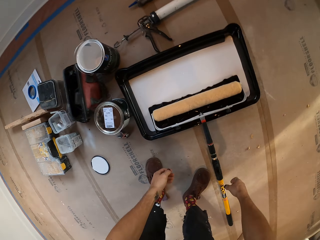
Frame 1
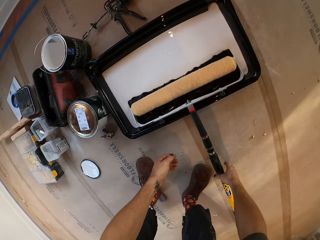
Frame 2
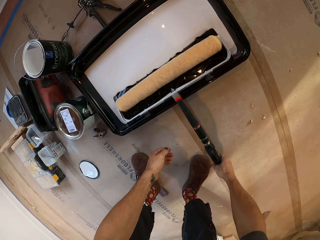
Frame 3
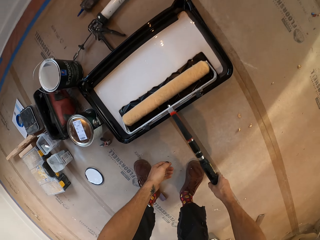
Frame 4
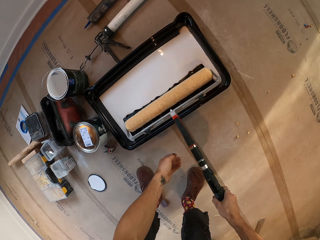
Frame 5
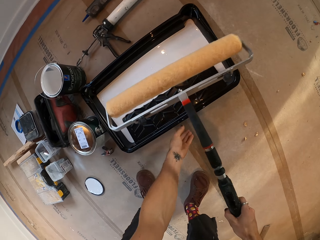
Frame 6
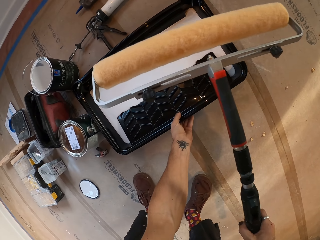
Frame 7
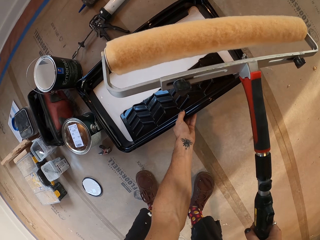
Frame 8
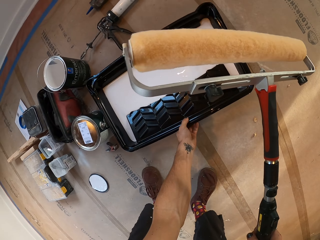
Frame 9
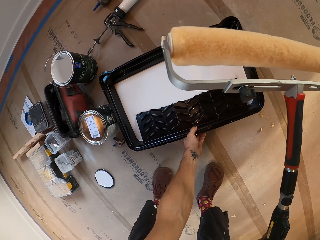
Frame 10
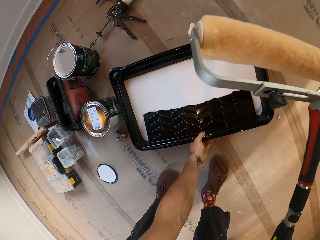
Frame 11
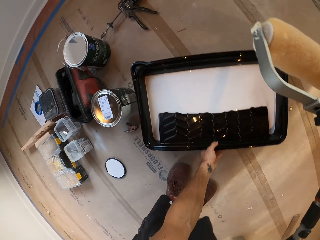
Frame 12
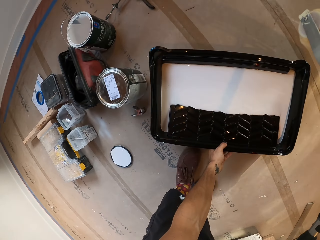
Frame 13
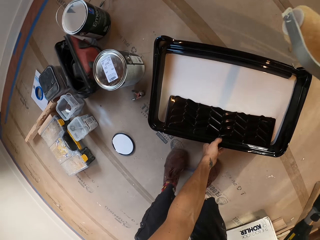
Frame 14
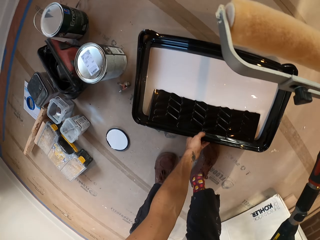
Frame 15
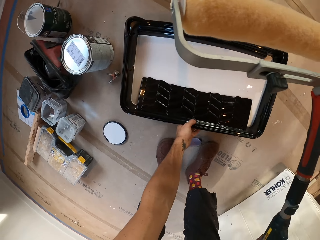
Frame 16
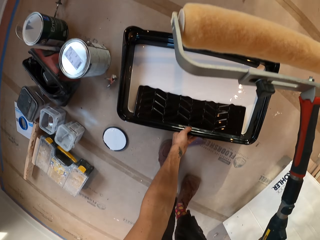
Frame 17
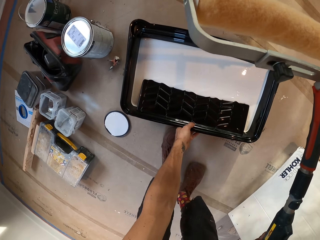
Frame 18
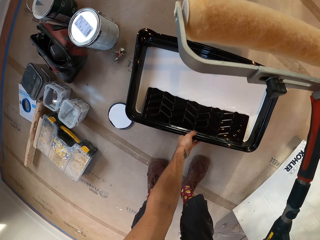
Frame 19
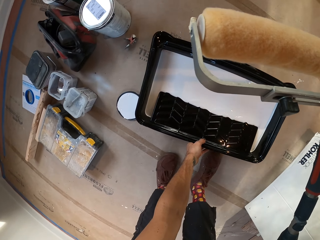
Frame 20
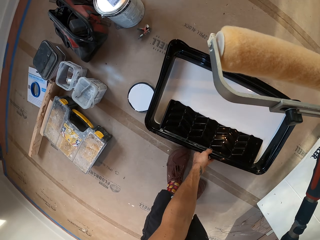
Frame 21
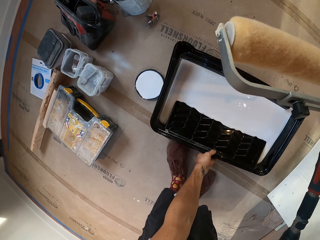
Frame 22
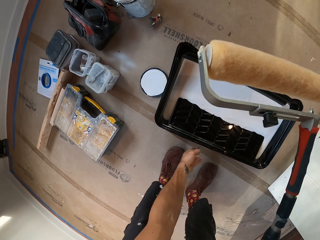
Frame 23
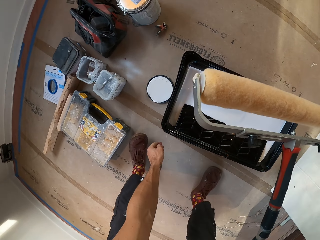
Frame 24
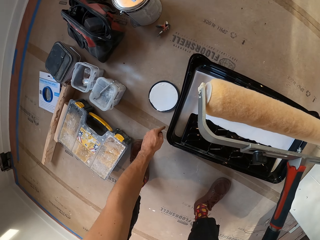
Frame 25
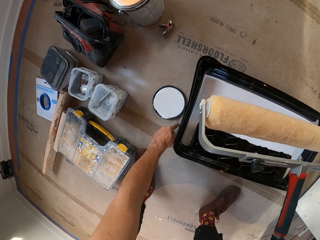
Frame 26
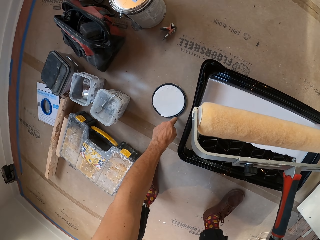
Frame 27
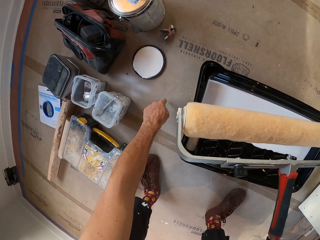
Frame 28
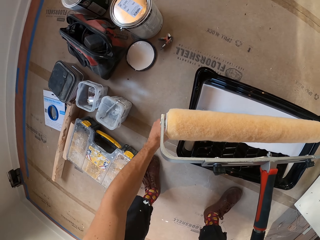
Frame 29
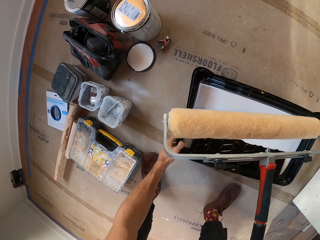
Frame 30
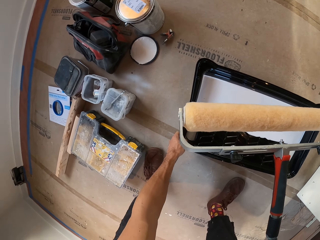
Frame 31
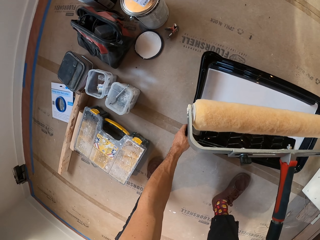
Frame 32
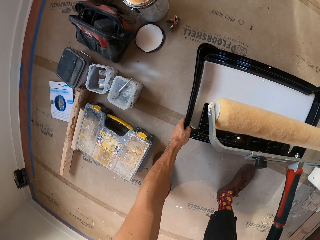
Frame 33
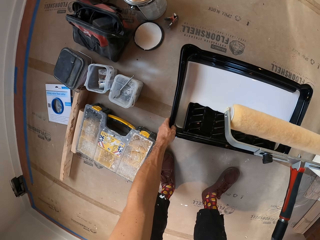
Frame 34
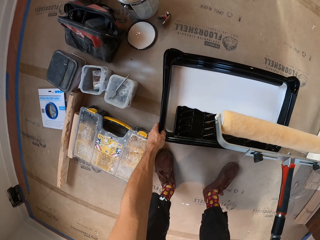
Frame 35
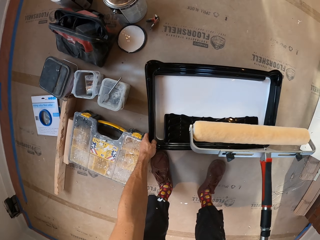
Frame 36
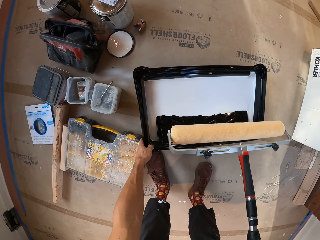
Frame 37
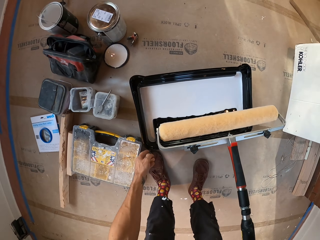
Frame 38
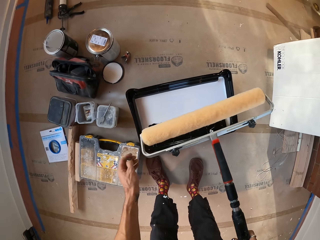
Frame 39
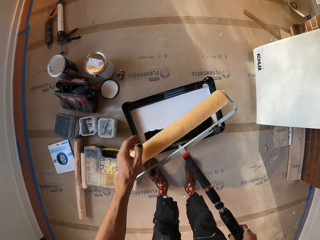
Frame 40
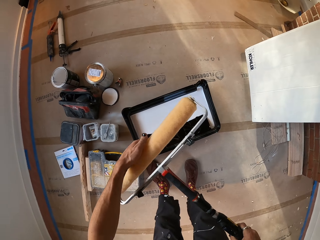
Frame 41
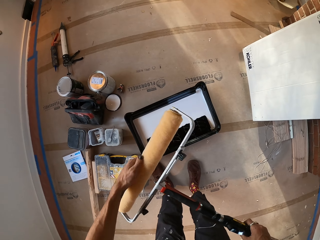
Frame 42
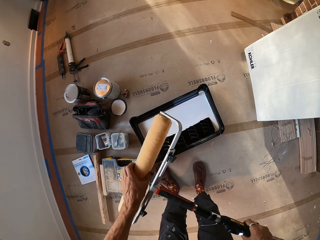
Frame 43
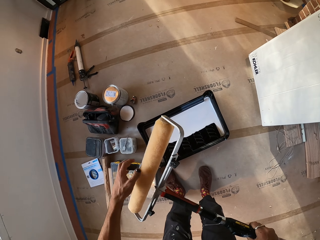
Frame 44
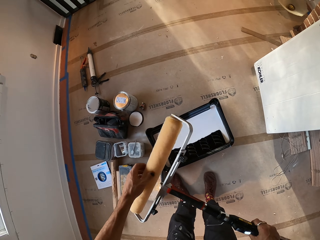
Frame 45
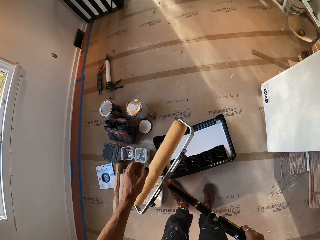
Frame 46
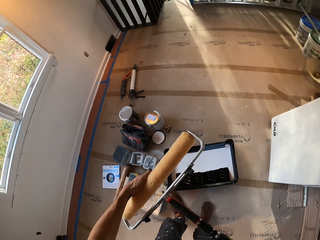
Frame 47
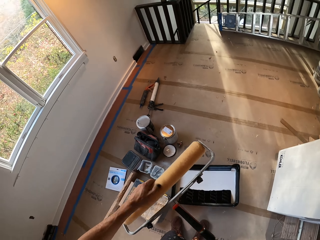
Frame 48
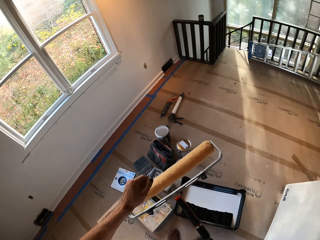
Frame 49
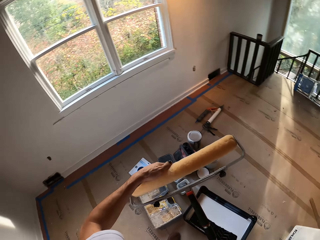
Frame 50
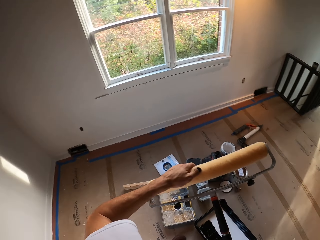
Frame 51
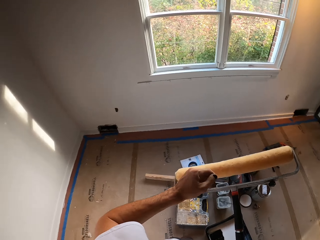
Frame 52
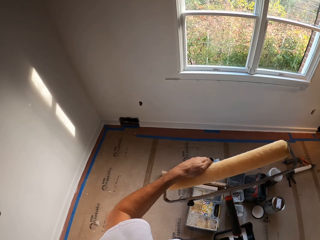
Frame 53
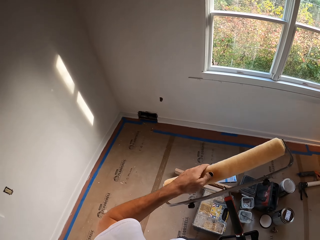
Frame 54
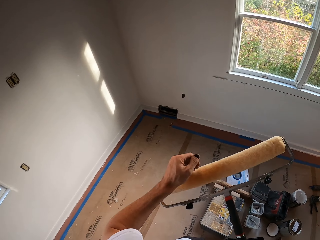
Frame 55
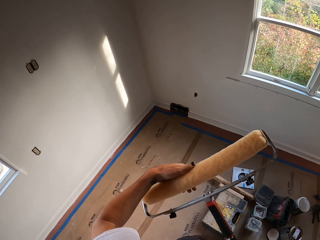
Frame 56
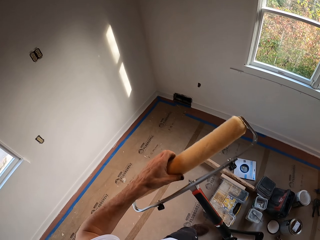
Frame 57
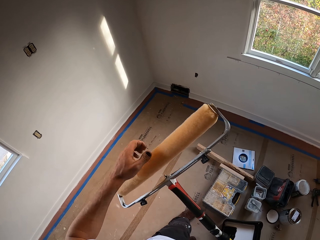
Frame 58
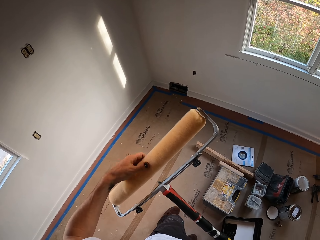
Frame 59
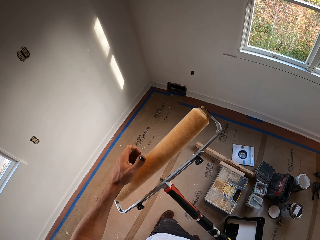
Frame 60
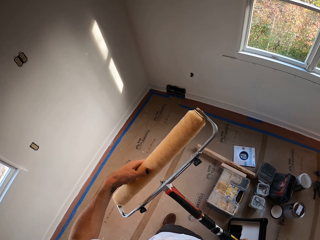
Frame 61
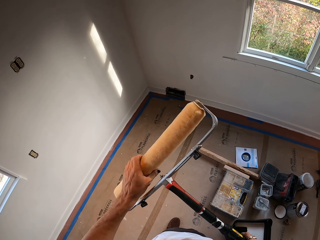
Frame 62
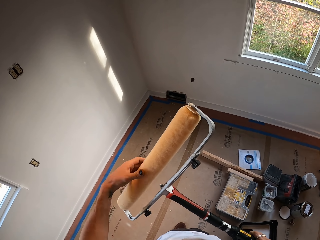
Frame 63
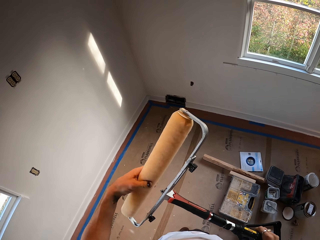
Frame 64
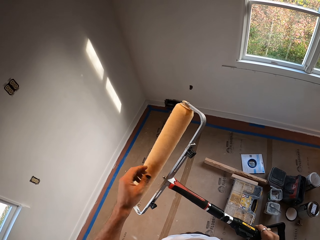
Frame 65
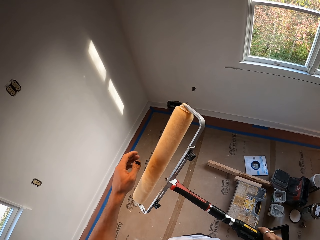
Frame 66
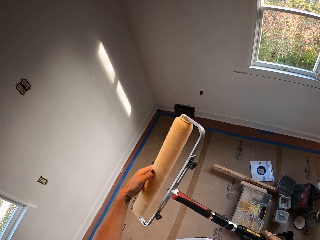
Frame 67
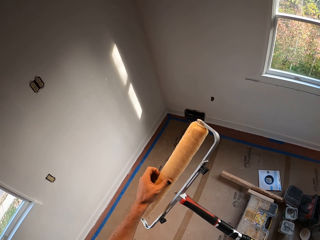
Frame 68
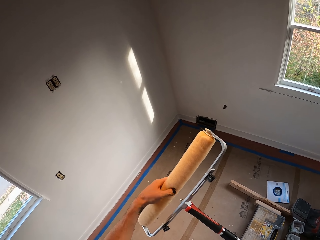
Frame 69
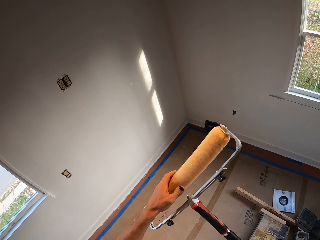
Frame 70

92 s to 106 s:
The camera wearer stands. They hold a wall paint brush. They pick up the roller. They push a bucket. They pull the painting tray. They push a lid. They hold the wall paint brush. They adjust the roller.

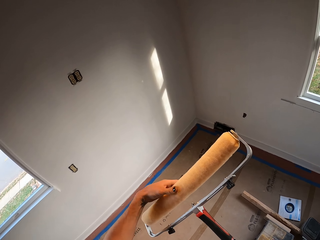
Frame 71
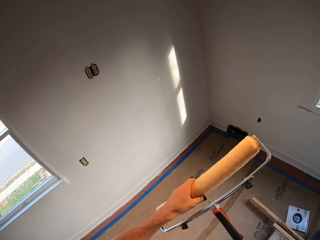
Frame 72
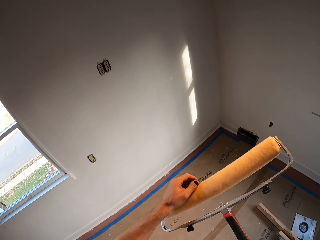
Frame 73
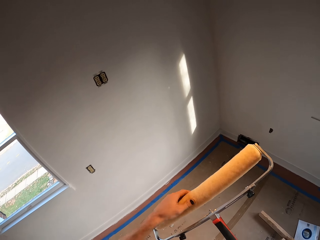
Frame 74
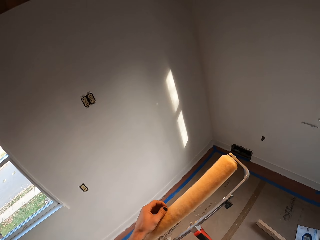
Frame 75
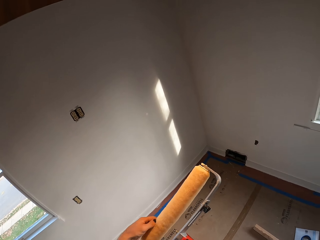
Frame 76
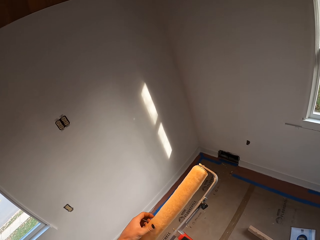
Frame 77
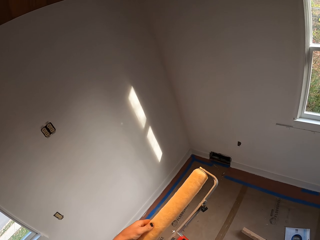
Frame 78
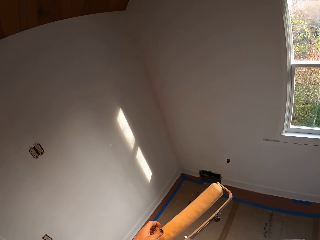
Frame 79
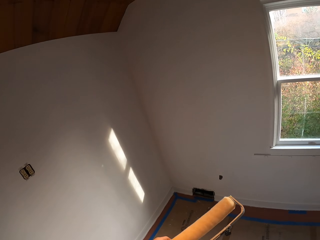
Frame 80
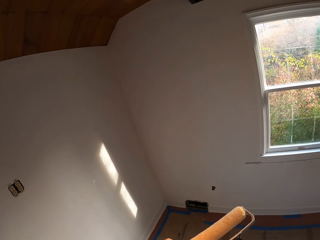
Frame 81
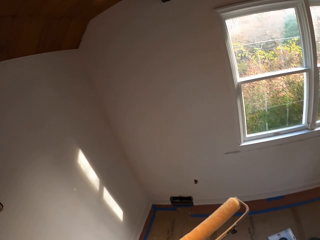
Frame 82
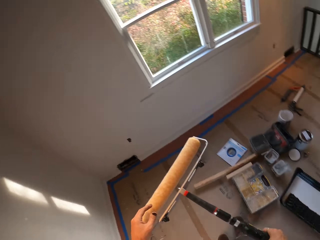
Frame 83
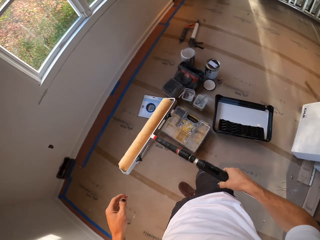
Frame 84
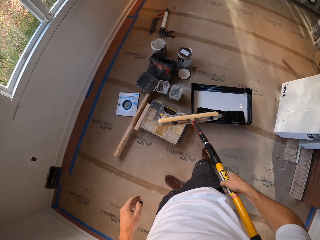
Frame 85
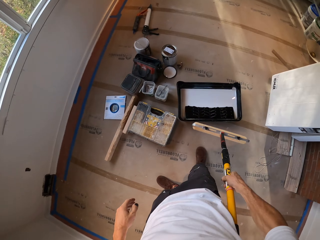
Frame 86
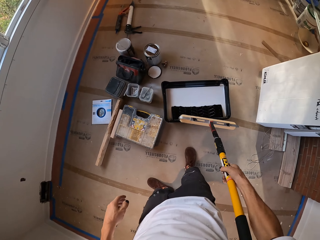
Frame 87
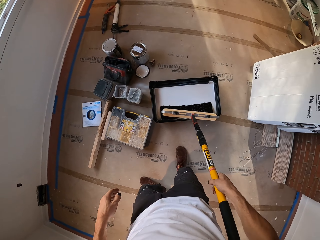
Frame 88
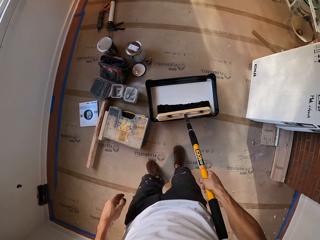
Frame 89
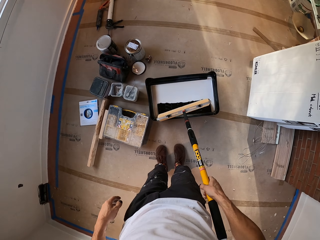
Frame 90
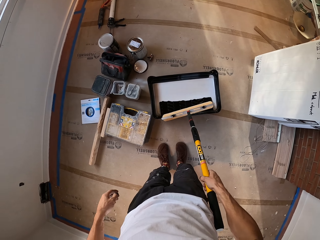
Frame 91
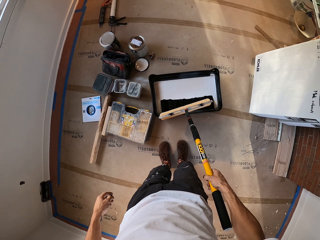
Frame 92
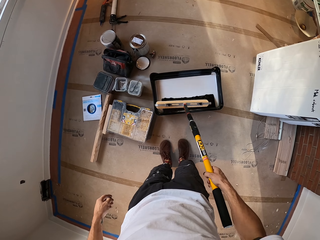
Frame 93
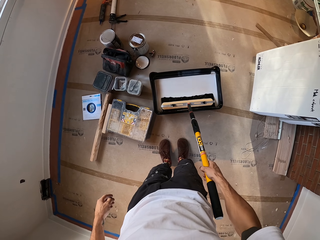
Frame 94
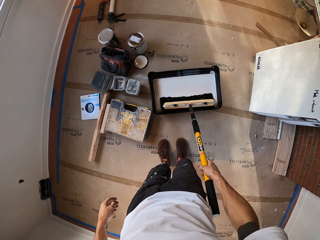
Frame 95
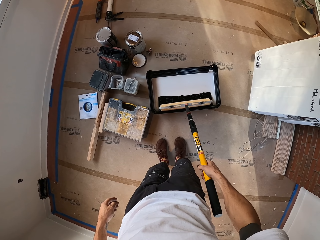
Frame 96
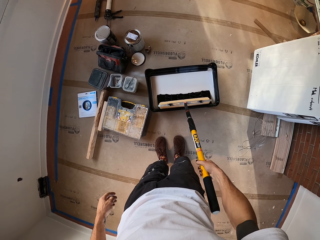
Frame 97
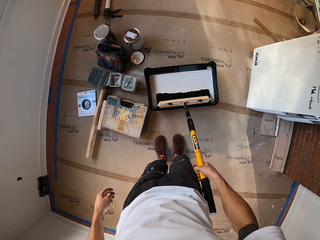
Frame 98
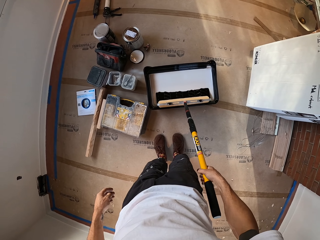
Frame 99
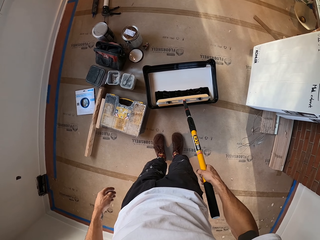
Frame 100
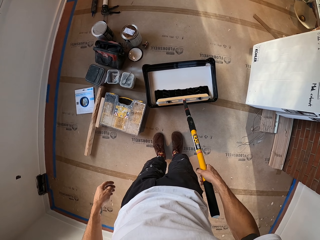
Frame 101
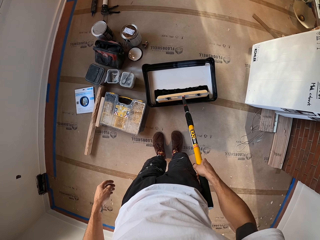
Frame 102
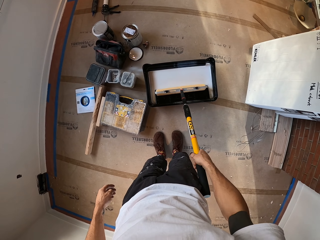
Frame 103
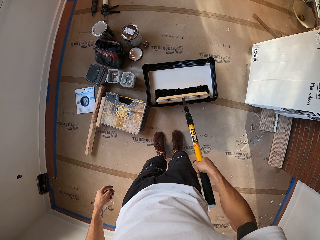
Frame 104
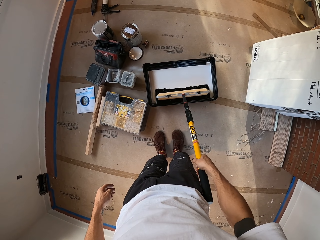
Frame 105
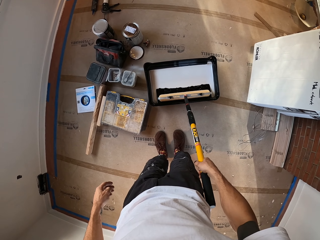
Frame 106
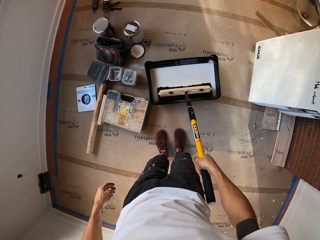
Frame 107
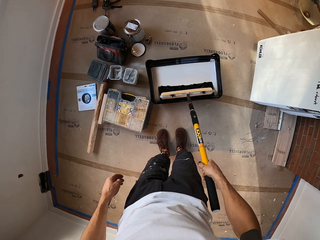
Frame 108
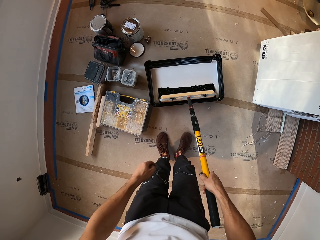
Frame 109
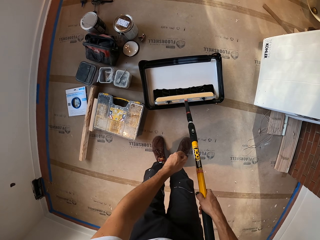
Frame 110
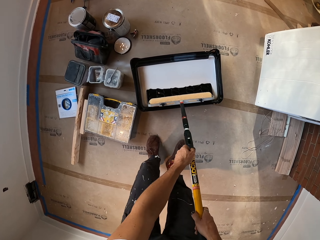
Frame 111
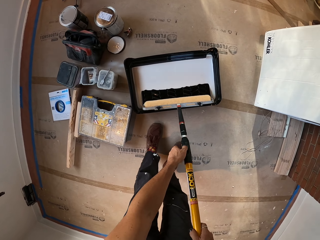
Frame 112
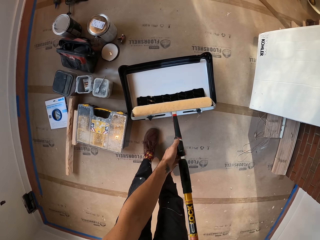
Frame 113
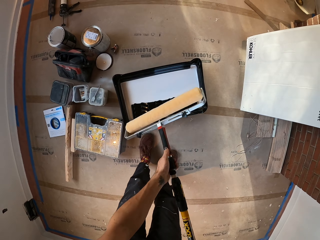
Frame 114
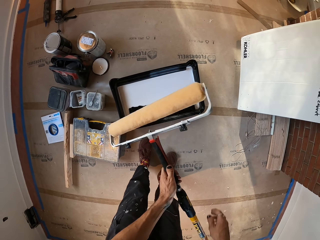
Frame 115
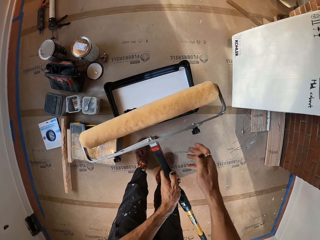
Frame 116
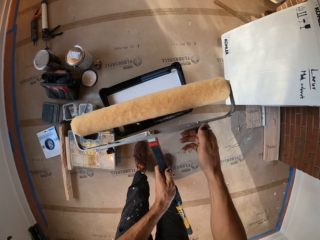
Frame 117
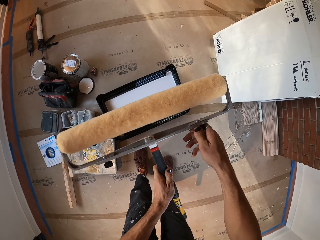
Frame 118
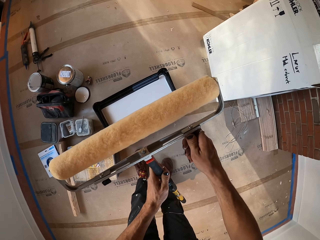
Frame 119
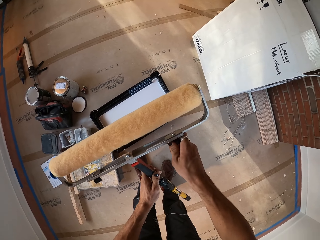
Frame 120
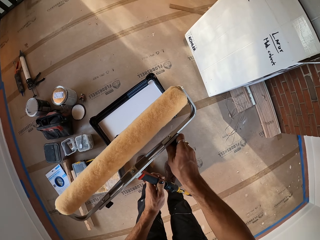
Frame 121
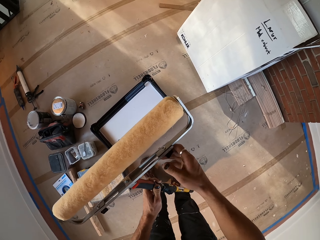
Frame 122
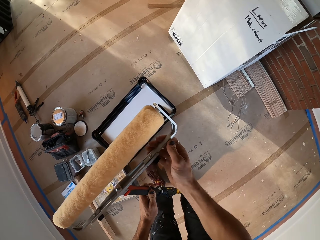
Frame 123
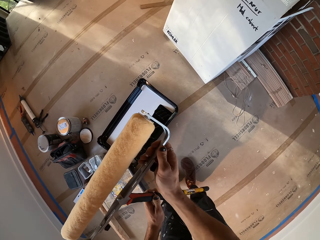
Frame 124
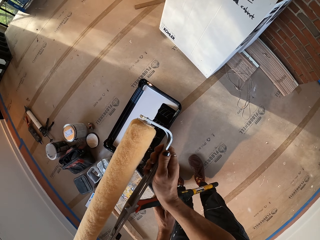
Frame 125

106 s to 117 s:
The camera wearer puts the roller in the painting tray. They lift the roller. They adjust the roller.
